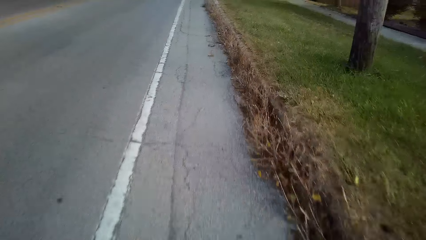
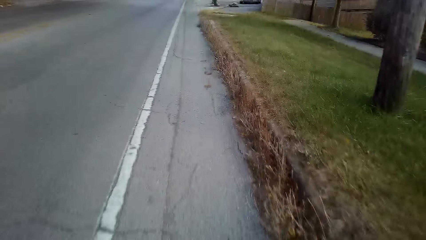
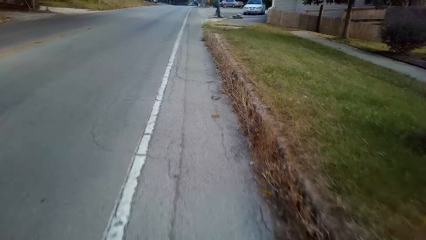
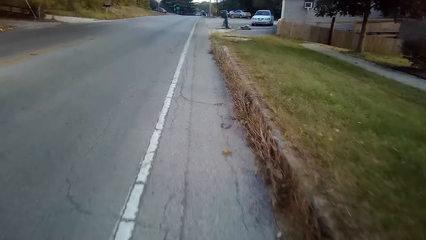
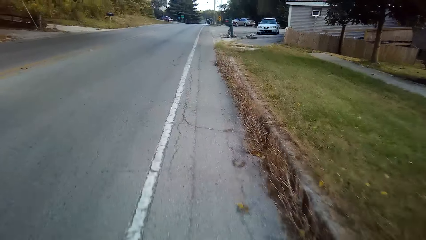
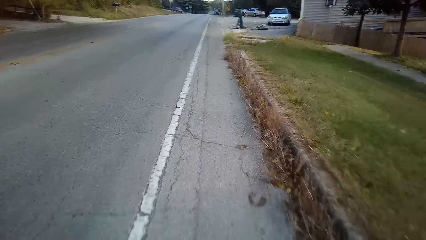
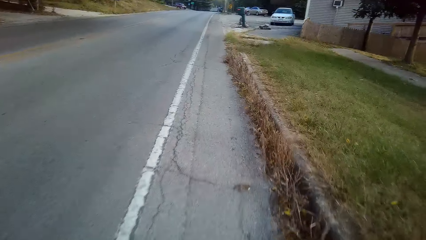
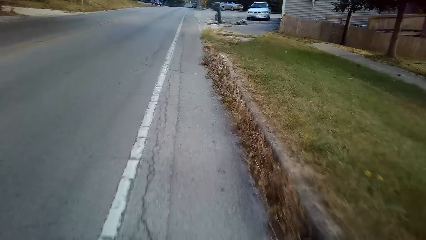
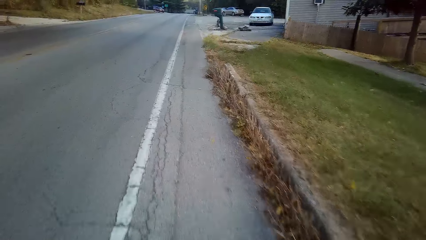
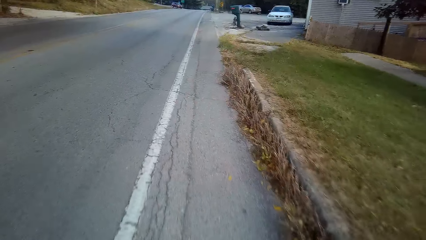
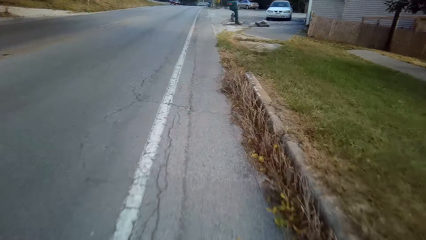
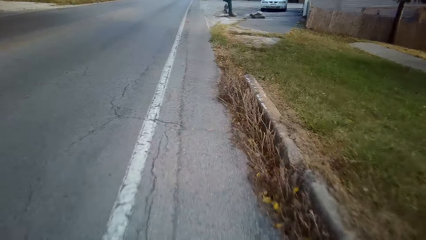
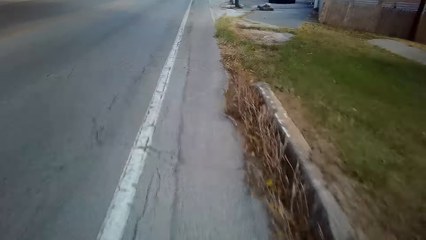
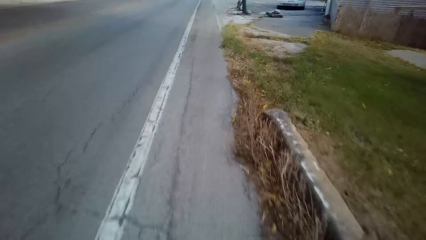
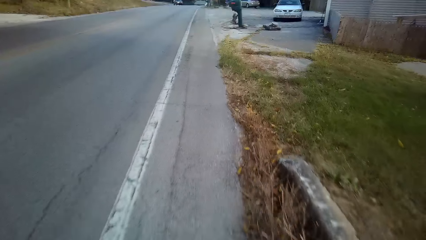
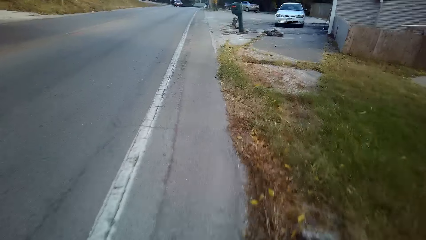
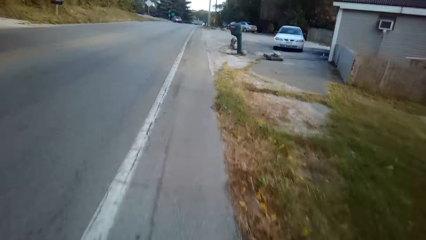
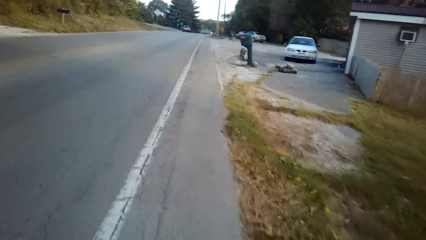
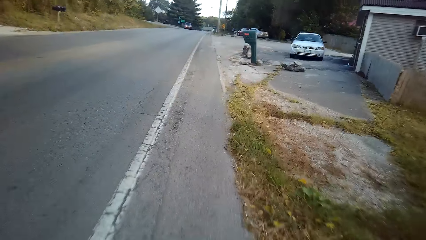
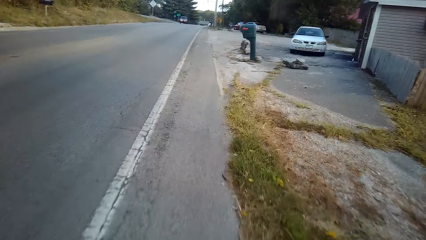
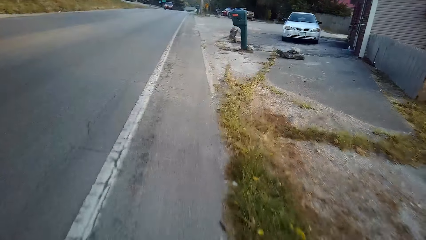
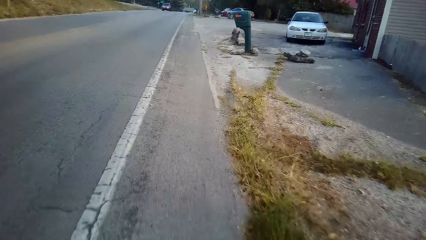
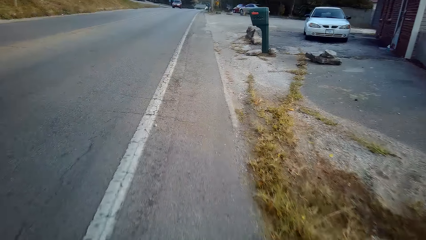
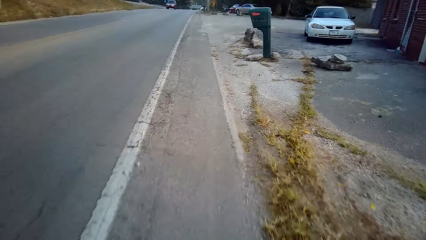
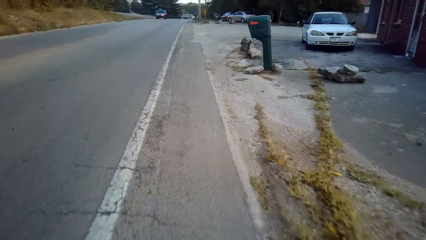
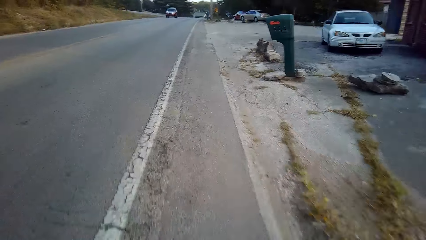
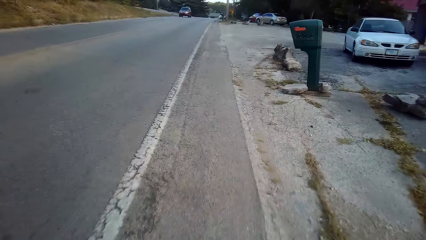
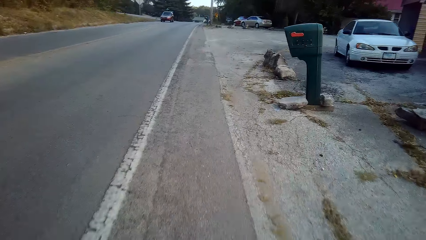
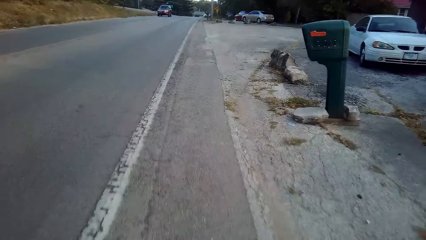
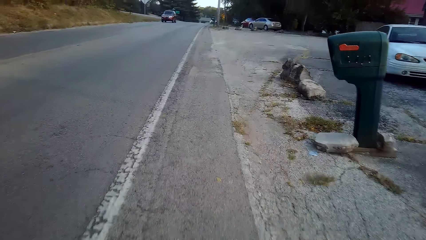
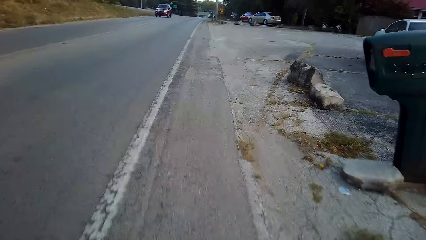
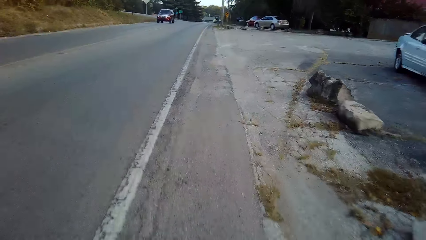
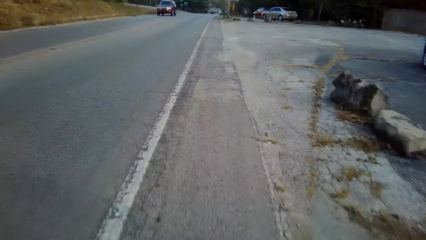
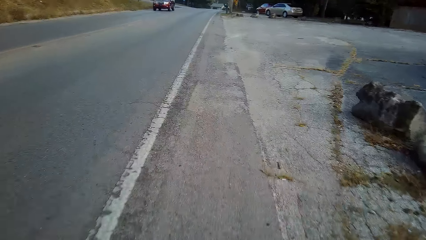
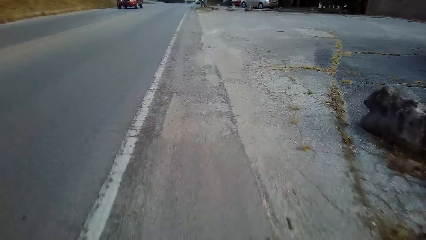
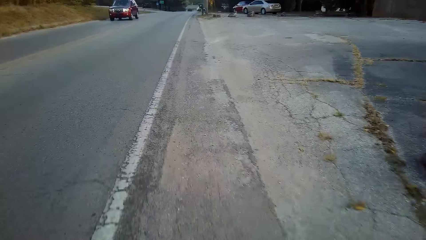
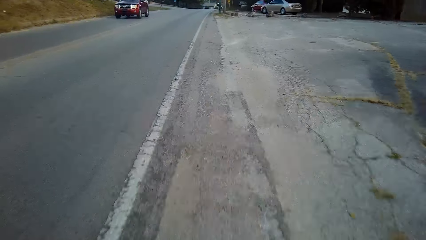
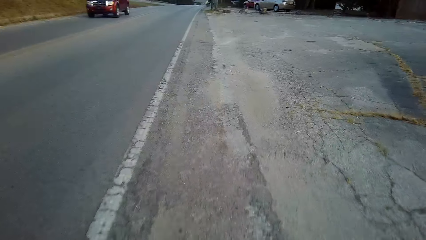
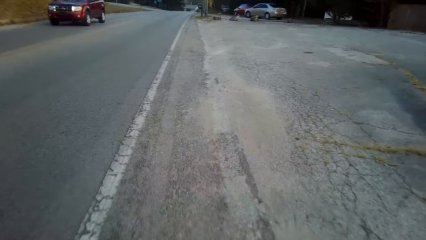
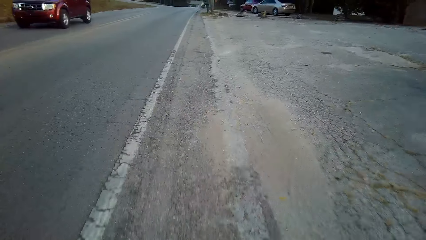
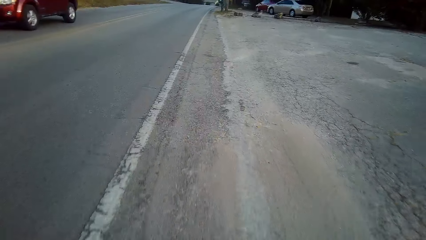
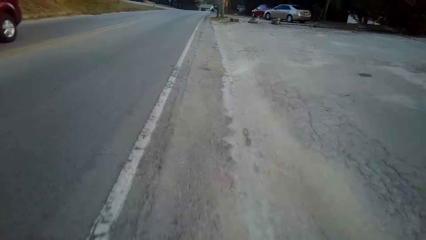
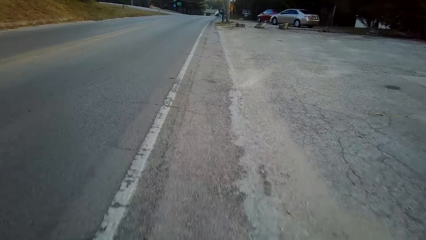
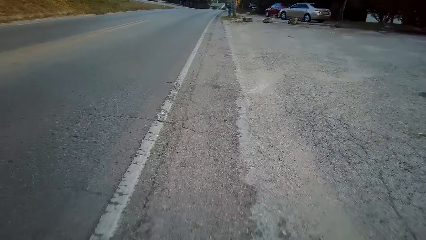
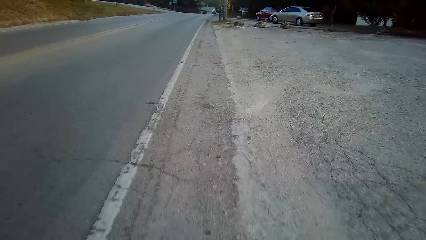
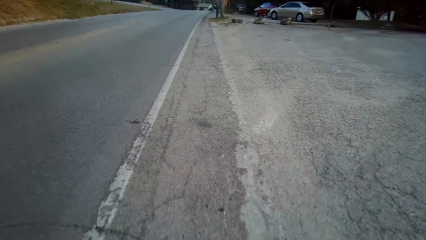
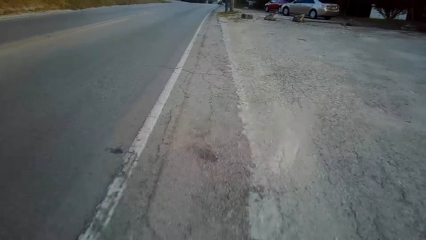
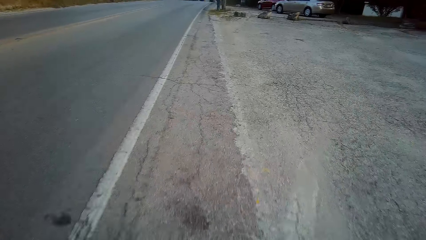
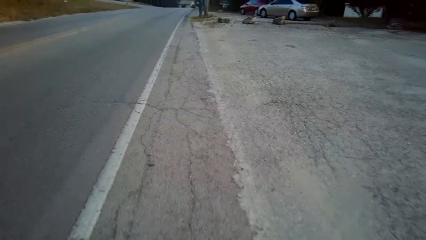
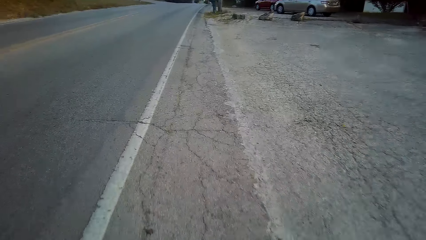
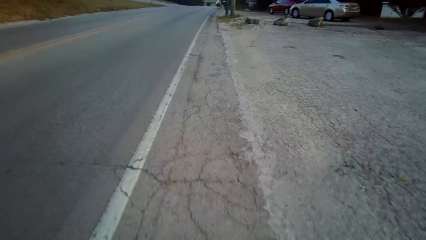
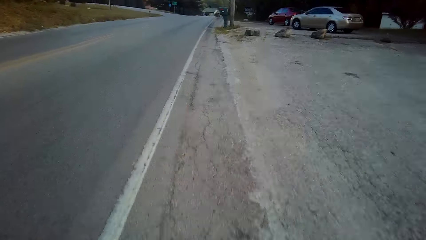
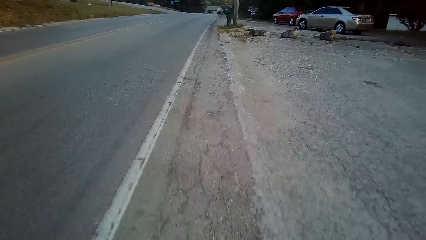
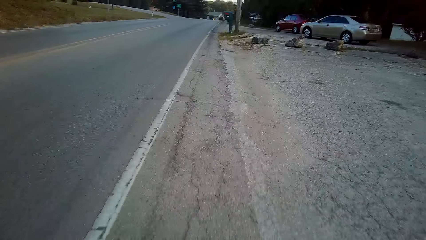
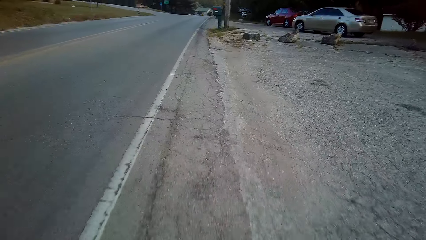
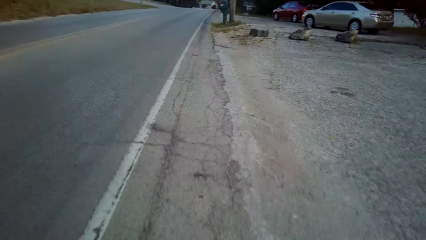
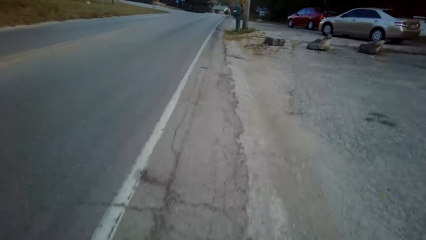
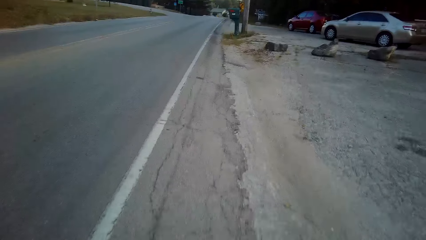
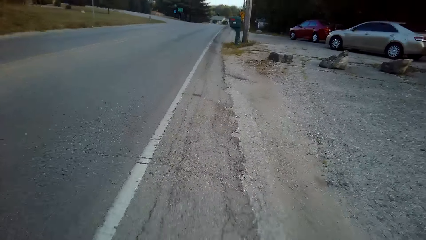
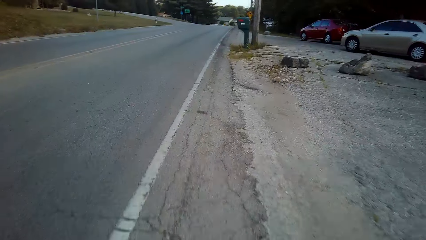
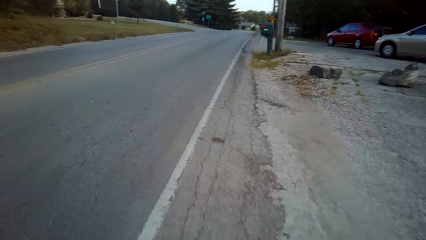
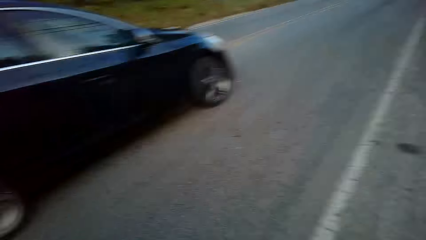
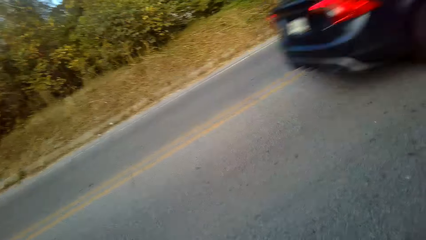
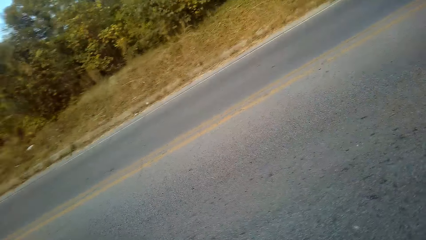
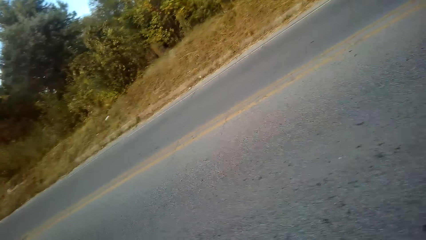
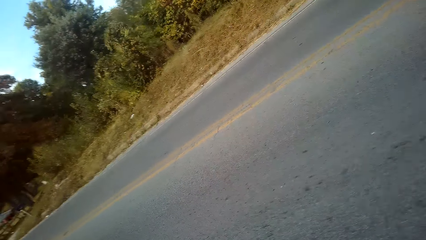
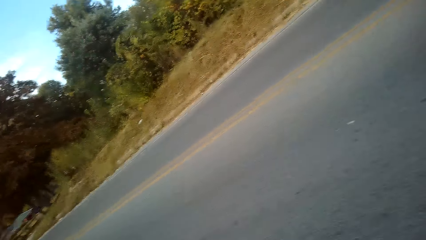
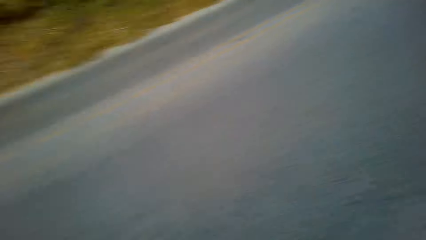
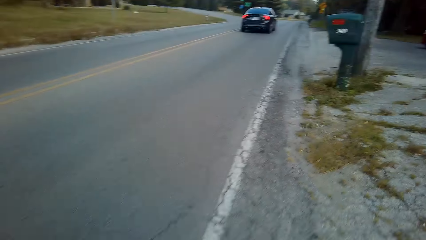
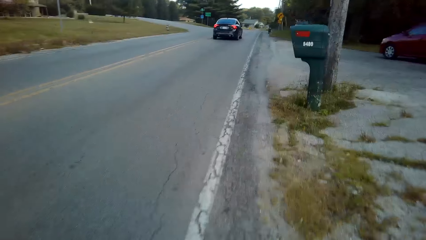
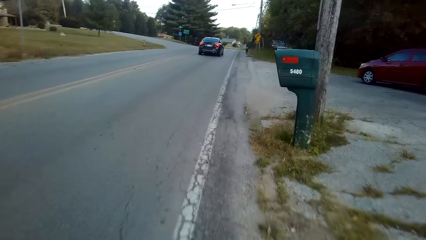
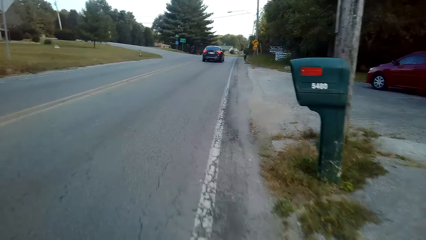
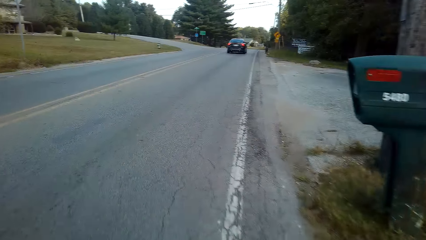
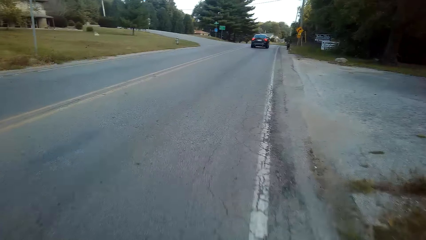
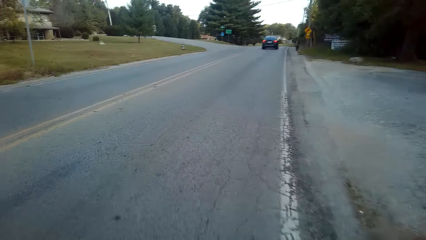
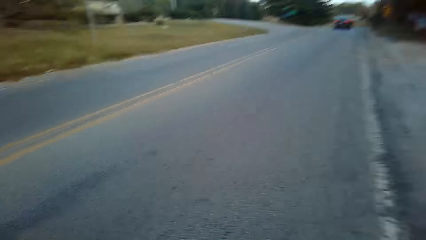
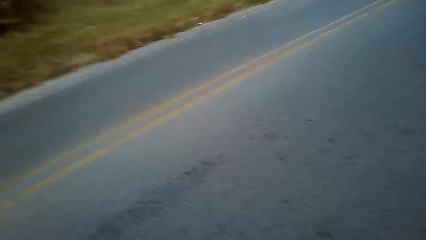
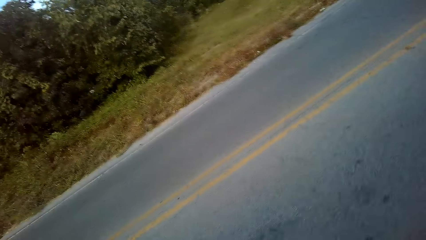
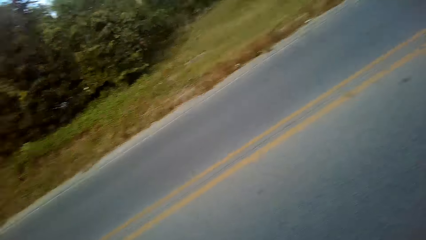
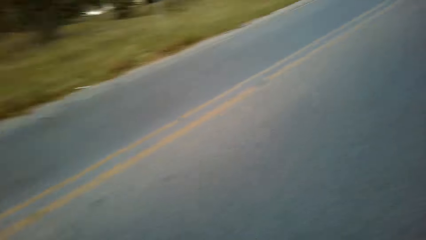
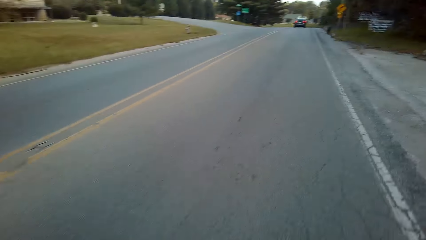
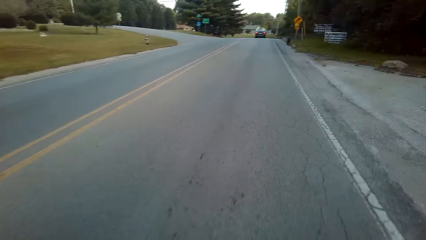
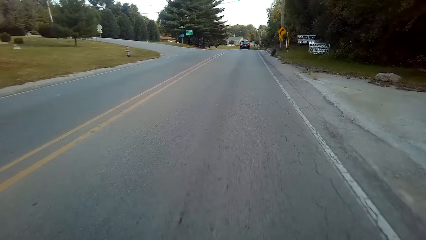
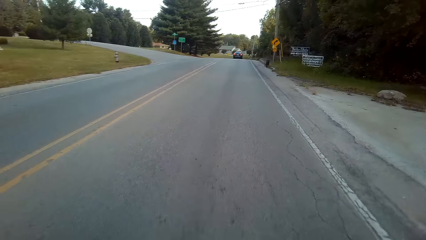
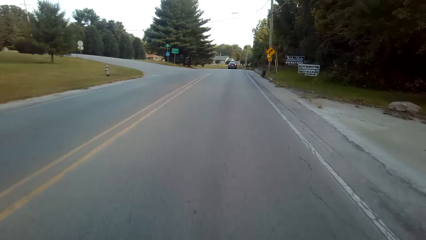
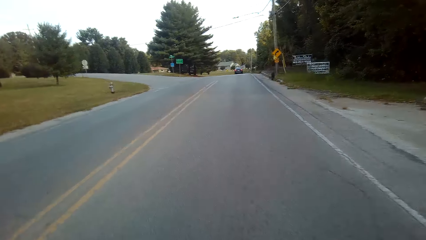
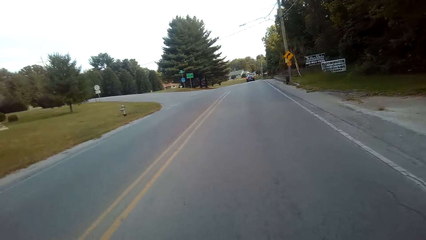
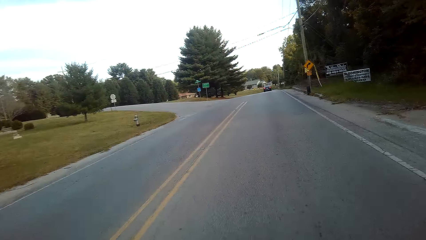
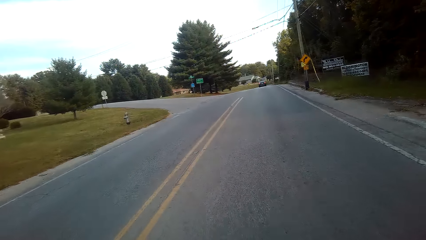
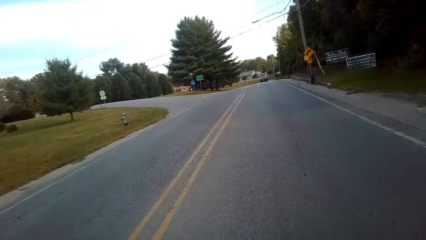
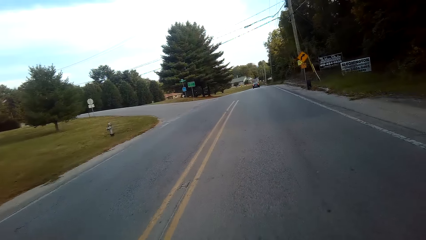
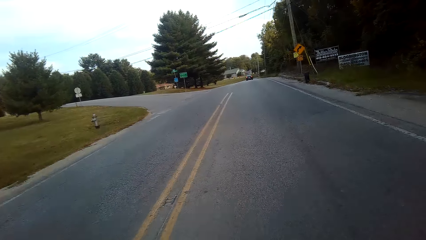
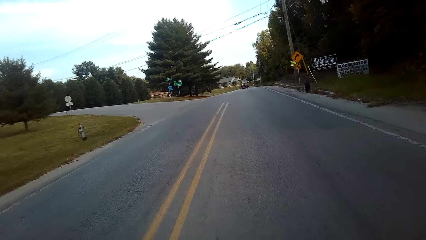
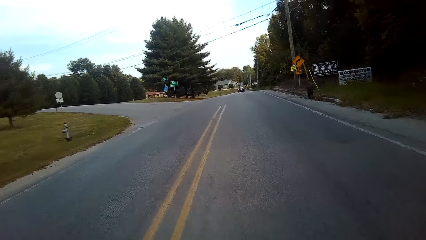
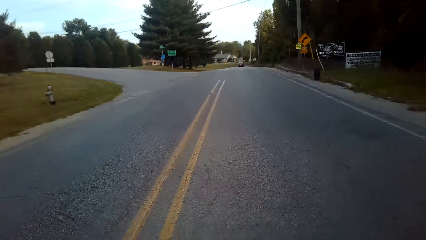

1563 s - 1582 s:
The camera wearer looks around the road. They ride a bicycle on the road.
